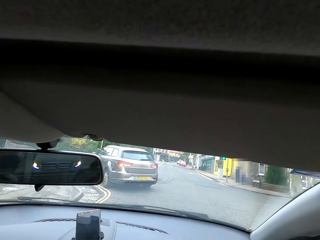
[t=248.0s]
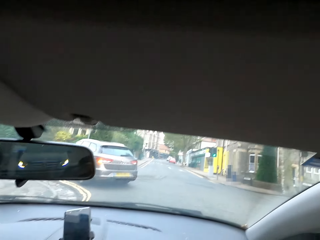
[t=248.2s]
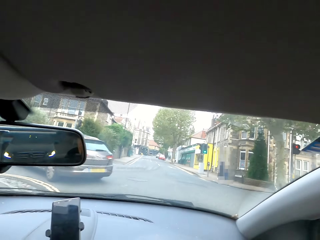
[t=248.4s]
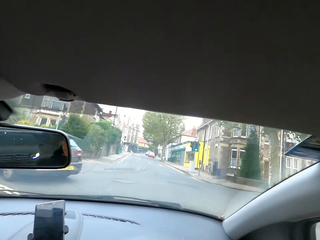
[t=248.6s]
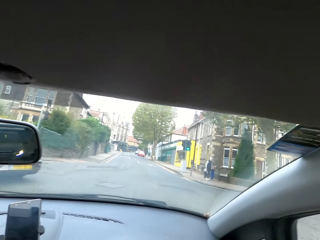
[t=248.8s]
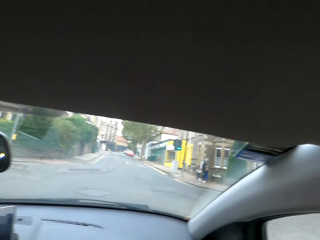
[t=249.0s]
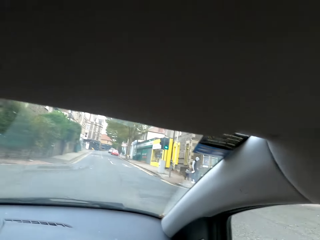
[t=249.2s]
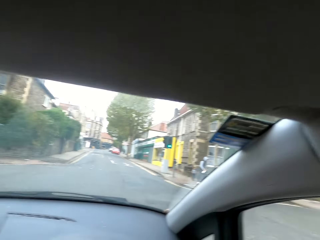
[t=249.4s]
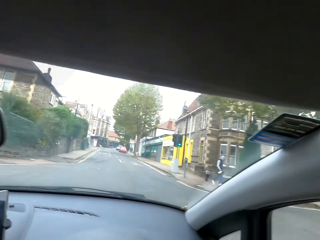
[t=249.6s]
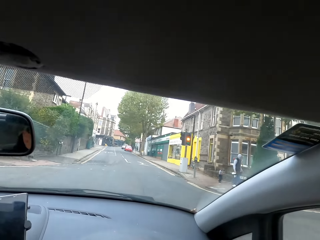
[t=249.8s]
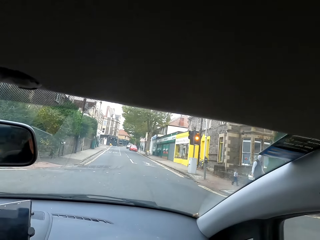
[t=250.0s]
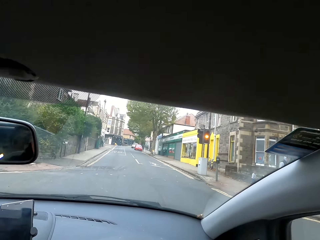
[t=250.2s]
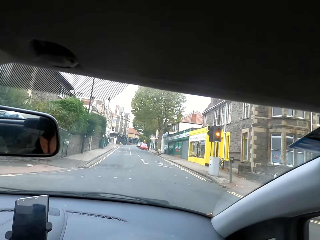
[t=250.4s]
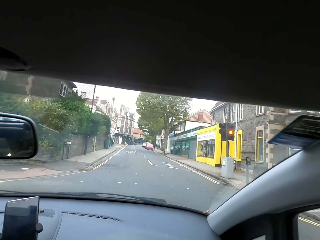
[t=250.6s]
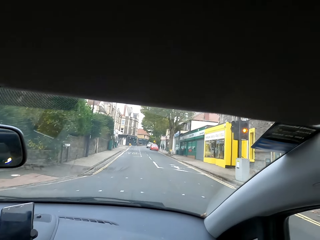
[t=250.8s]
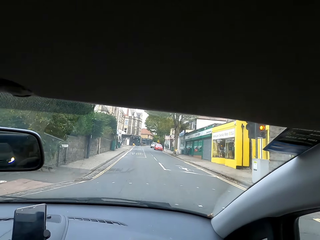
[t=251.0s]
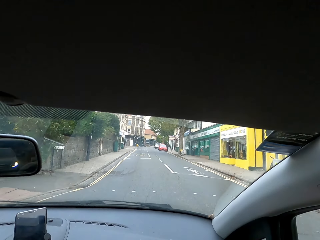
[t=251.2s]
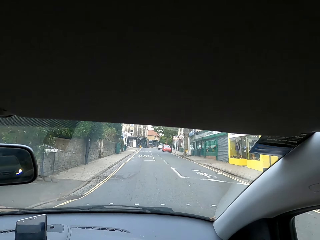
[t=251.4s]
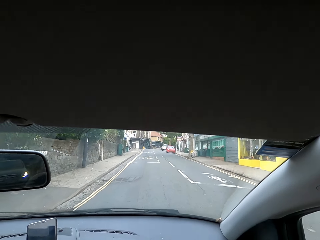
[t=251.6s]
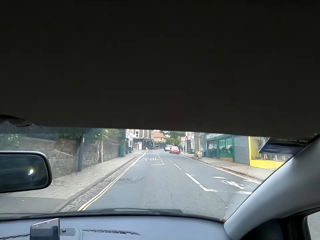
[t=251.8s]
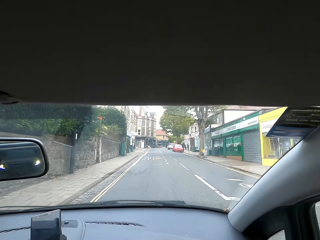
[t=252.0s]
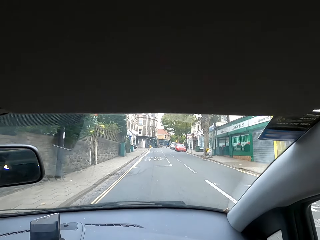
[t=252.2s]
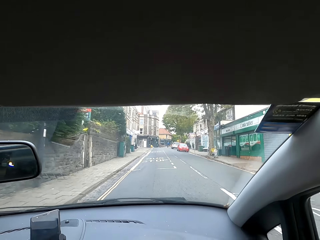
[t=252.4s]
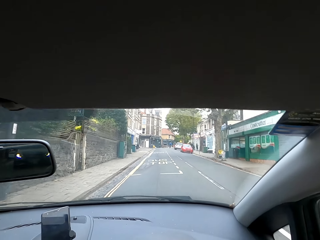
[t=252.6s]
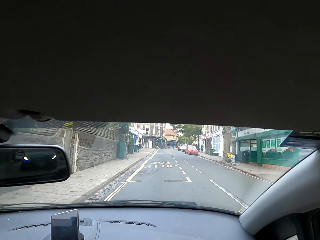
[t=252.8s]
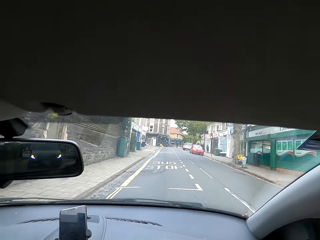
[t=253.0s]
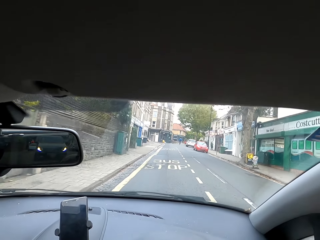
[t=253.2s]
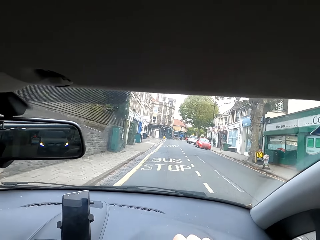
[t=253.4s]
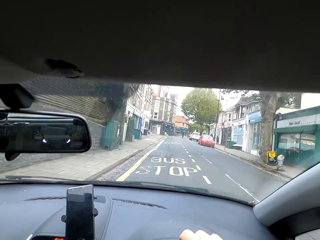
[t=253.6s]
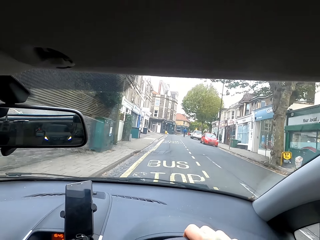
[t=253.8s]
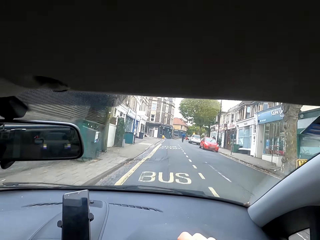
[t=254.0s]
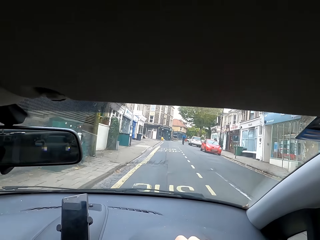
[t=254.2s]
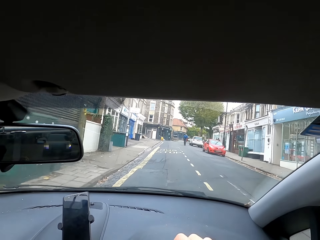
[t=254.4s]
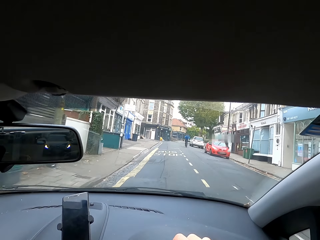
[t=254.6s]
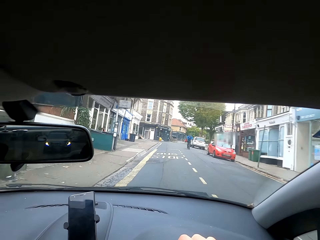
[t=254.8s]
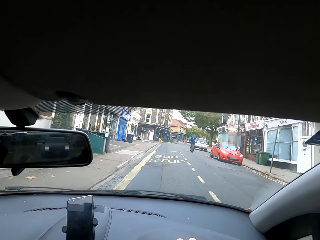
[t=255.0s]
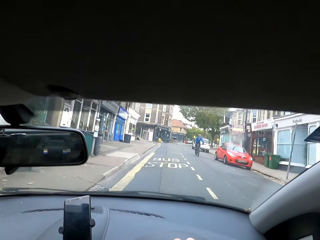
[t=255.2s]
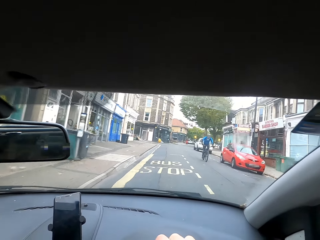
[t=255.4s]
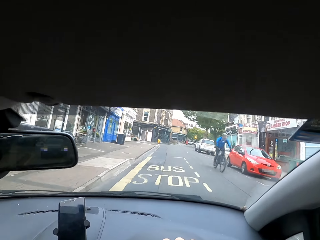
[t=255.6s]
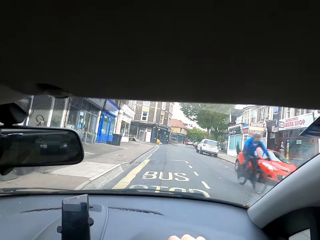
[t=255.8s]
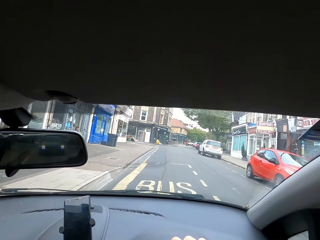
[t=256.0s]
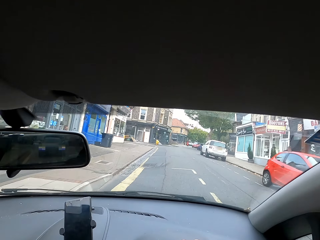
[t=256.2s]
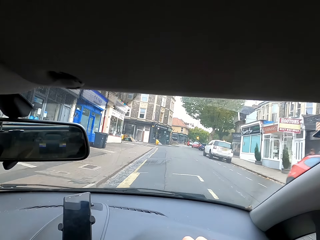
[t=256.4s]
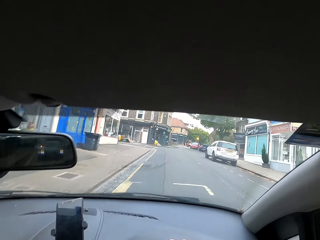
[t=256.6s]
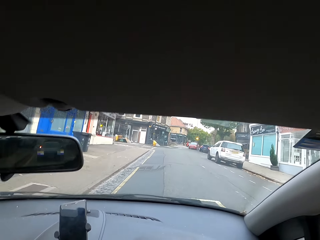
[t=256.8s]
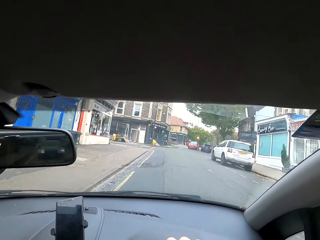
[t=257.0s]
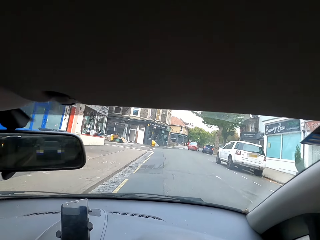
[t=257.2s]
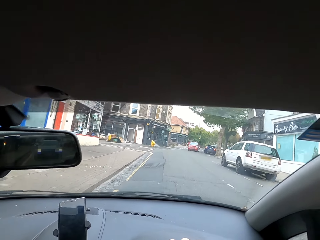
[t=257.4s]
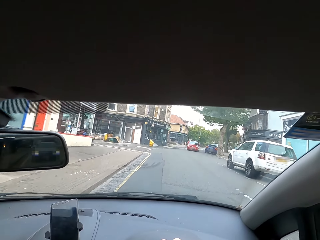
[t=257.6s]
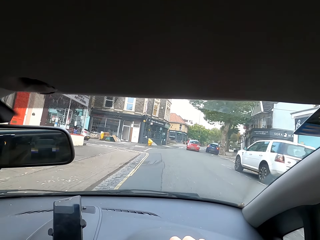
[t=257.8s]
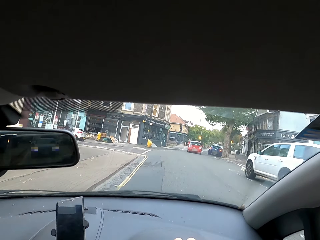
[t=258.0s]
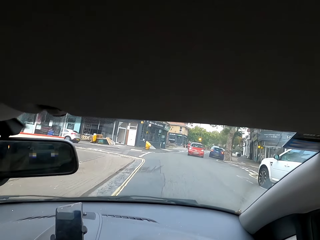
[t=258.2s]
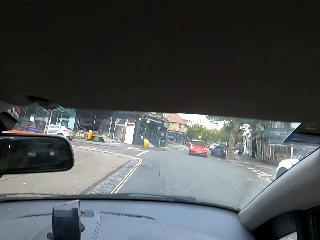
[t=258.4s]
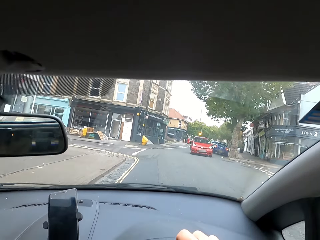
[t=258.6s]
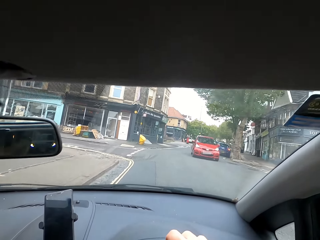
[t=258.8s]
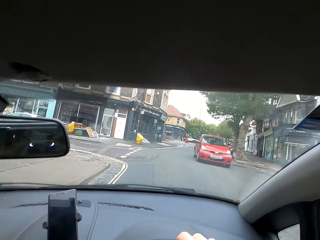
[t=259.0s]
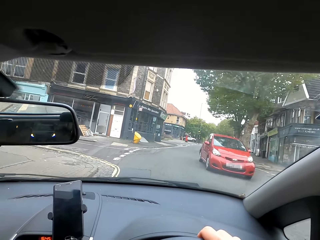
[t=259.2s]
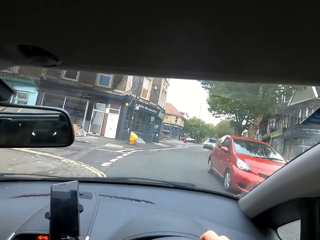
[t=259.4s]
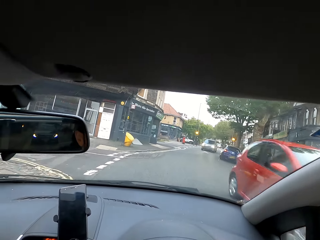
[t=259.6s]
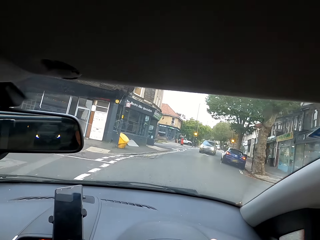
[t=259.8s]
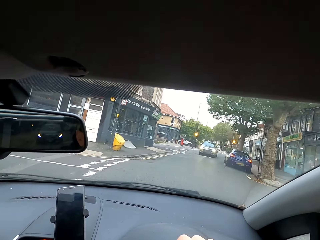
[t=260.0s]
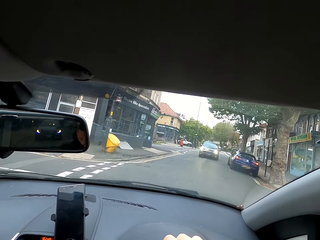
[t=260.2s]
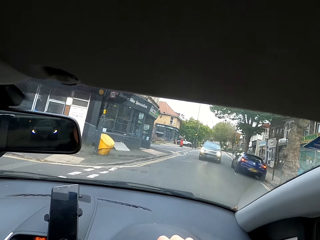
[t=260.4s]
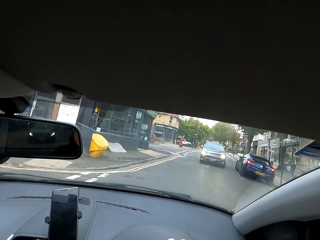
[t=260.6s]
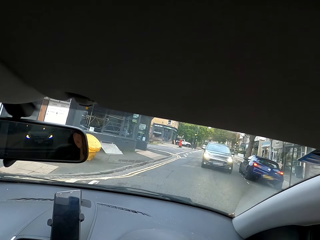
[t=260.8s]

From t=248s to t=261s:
The camera wearer interacts with someone.

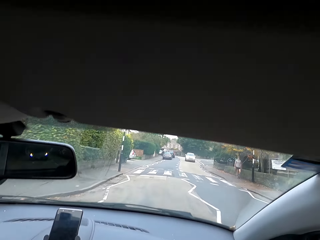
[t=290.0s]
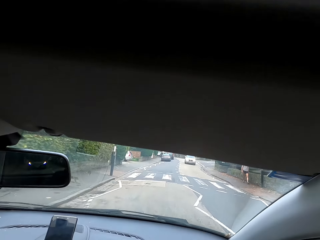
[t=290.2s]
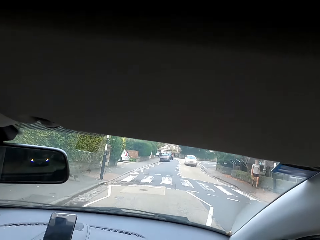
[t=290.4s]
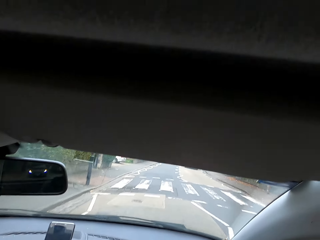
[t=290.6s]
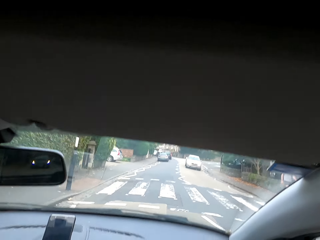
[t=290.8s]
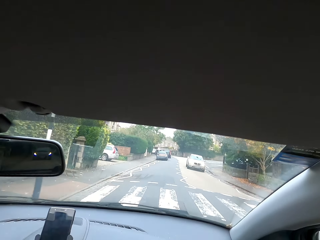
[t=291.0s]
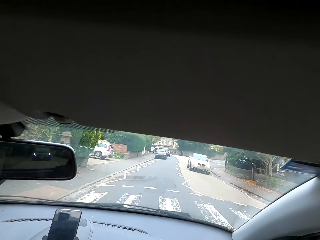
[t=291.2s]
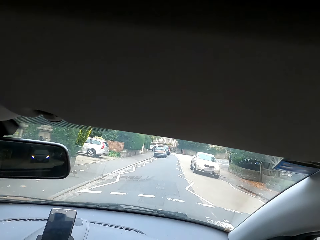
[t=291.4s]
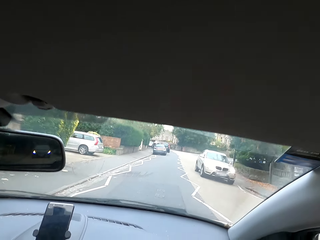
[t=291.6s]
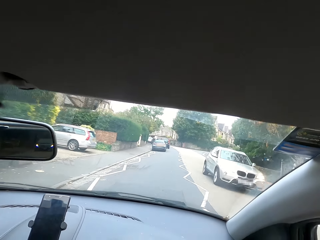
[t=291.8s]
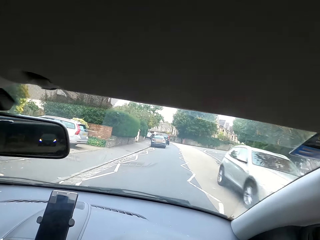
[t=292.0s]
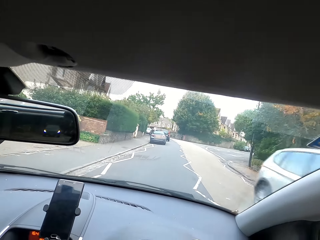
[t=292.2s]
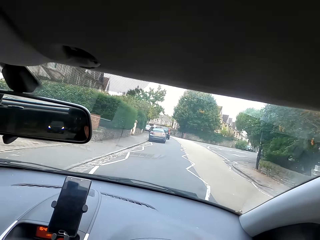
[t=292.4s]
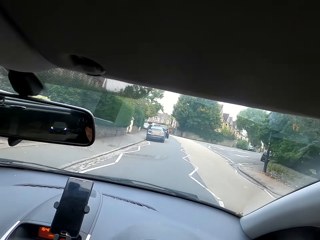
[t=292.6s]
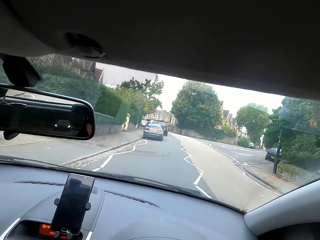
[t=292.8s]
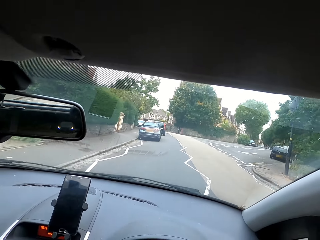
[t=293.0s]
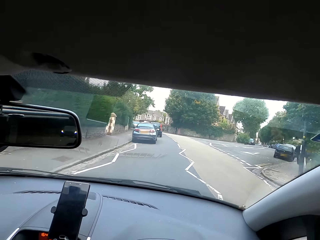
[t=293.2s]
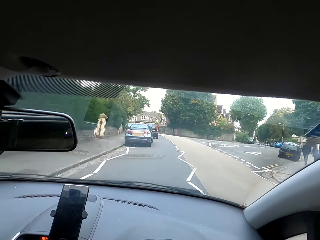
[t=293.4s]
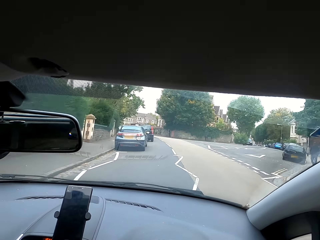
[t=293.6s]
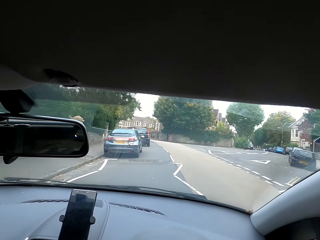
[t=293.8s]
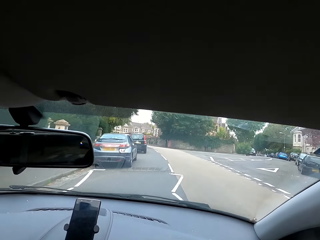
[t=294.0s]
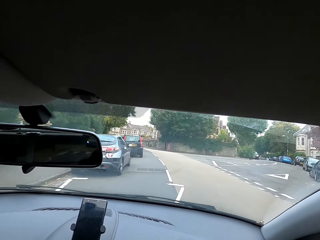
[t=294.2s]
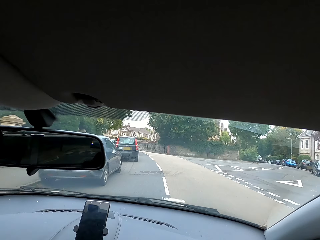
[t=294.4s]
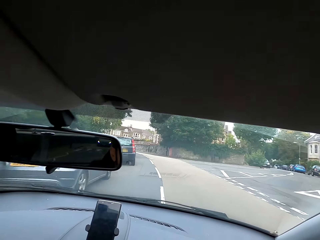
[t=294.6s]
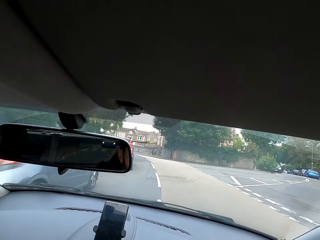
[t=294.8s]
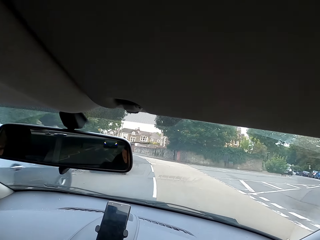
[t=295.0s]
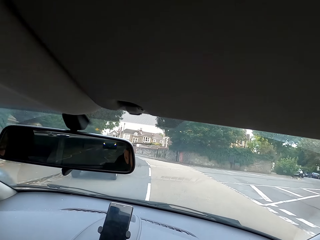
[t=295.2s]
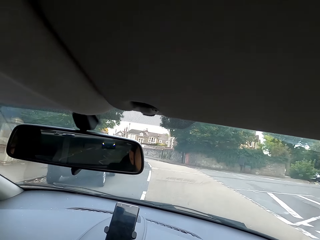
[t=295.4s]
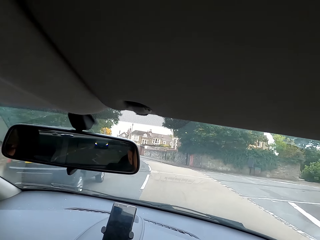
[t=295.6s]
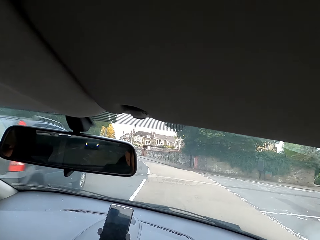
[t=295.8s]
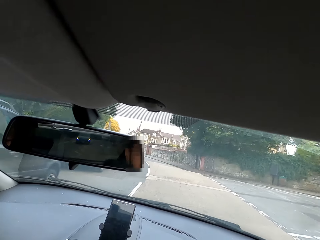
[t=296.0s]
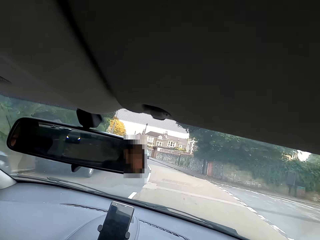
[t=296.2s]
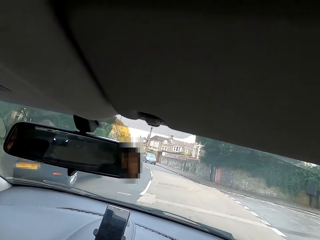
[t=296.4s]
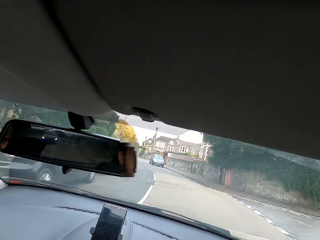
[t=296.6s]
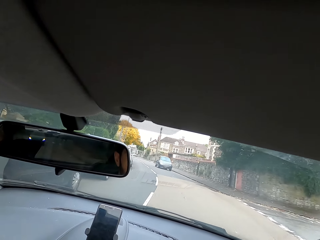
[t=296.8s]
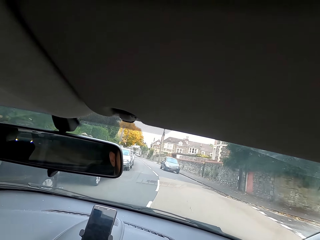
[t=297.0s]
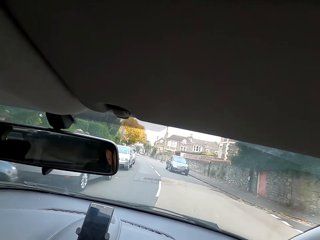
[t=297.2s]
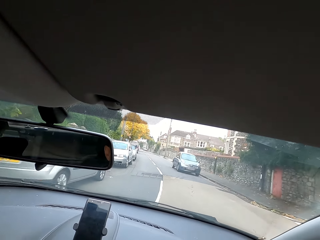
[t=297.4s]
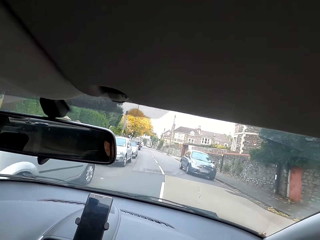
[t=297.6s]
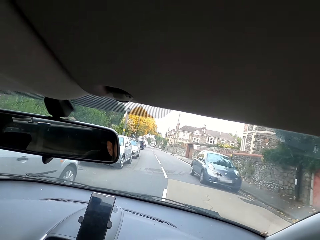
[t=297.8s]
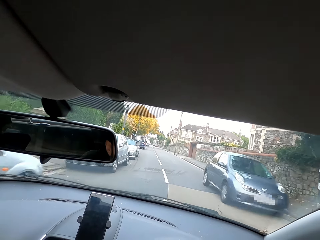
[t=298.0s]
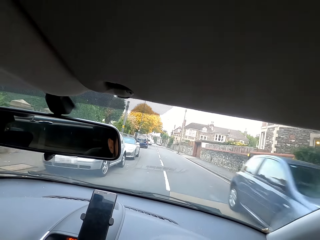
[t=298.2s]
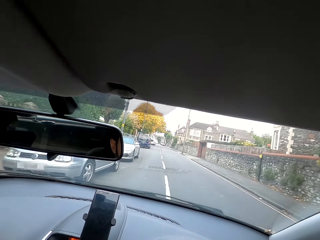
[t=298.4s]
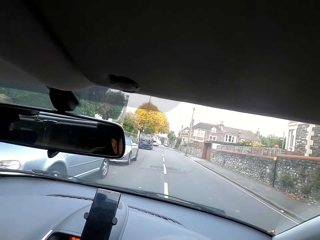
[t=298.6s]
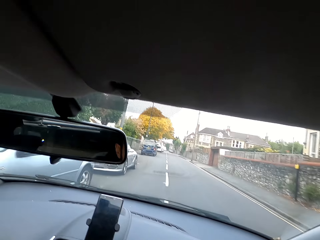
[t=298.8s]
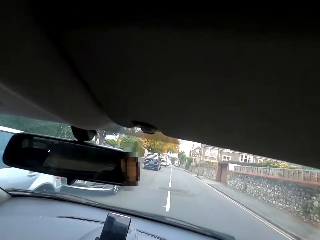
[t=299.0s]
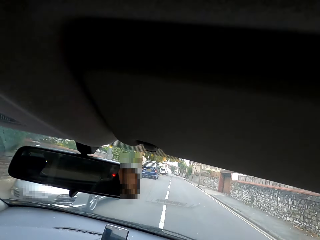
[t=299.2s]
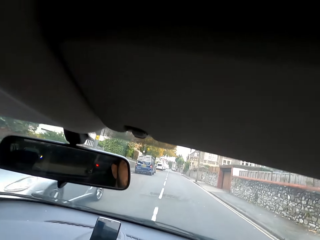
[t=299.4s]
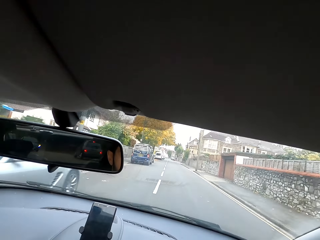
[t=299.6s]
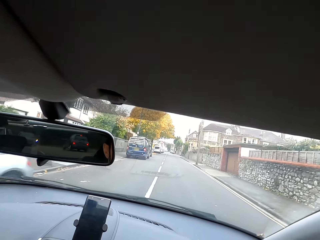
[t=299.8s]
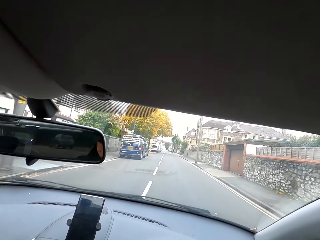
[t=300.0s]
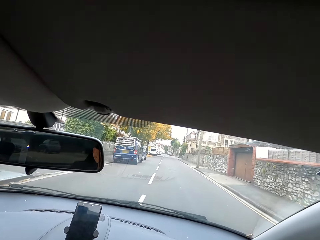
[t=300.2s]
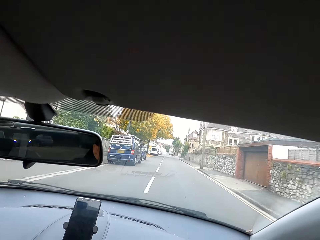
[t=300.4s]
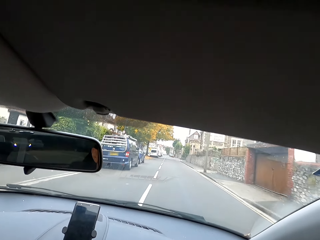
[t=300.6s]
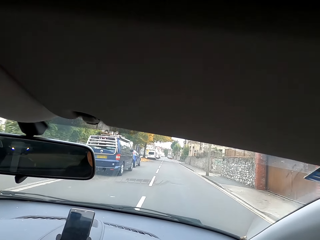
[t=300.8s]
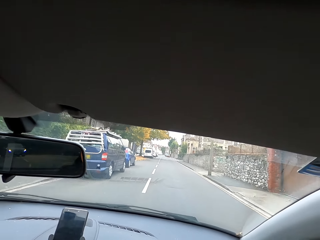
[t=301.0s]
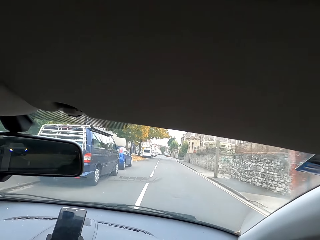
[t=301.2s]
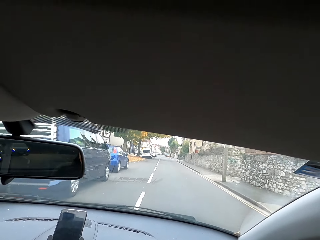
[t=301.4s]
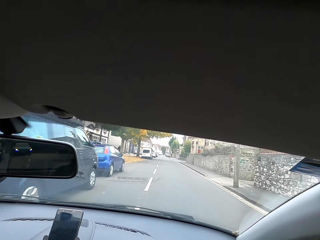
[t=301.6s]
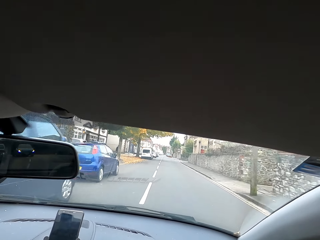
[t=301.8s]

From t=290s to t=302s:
The camera wearer drives.
